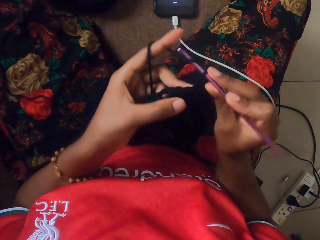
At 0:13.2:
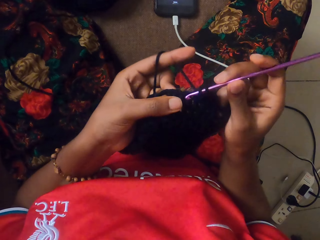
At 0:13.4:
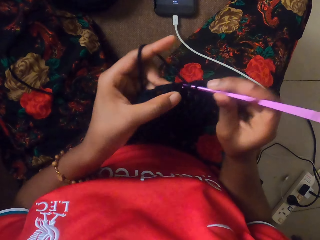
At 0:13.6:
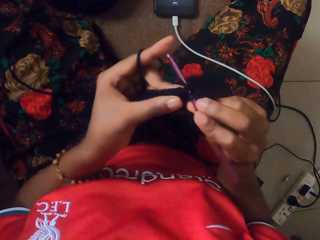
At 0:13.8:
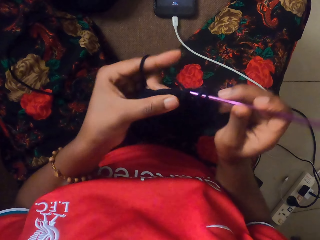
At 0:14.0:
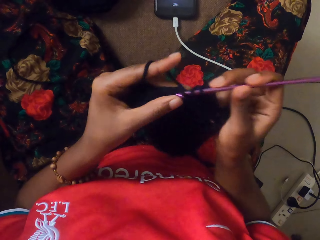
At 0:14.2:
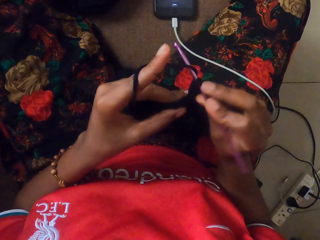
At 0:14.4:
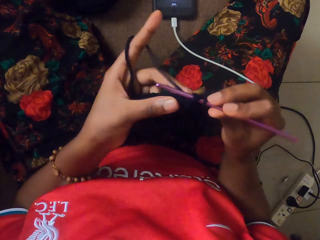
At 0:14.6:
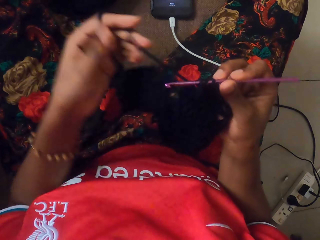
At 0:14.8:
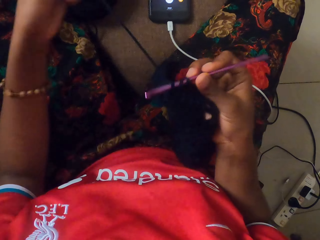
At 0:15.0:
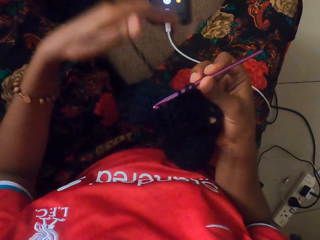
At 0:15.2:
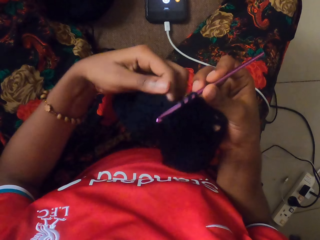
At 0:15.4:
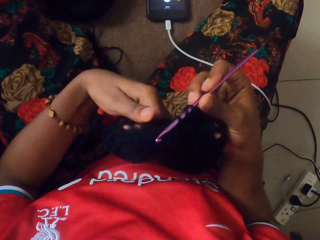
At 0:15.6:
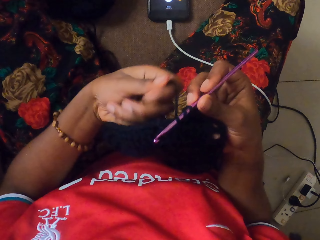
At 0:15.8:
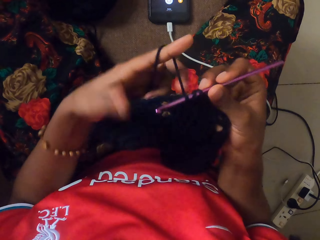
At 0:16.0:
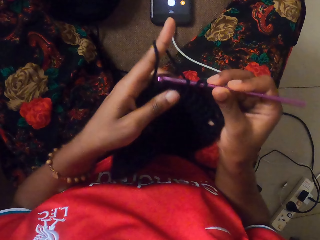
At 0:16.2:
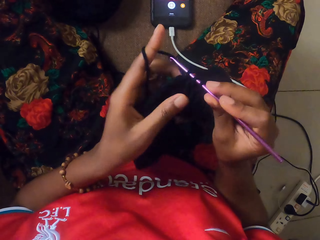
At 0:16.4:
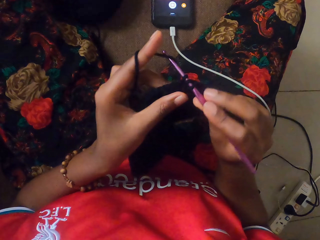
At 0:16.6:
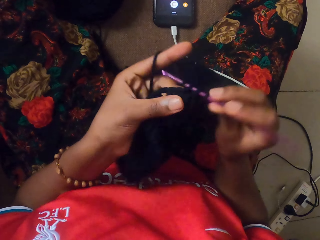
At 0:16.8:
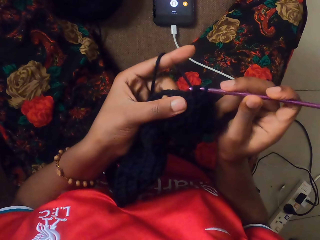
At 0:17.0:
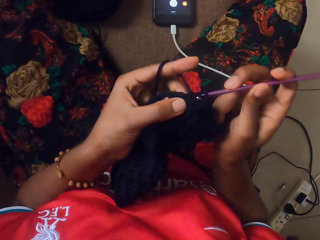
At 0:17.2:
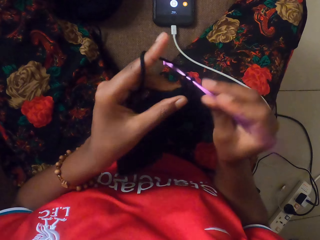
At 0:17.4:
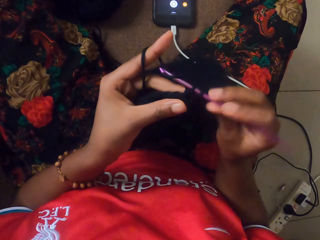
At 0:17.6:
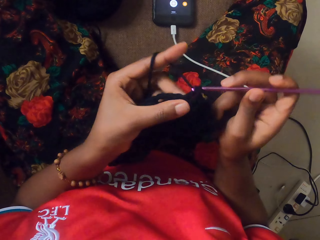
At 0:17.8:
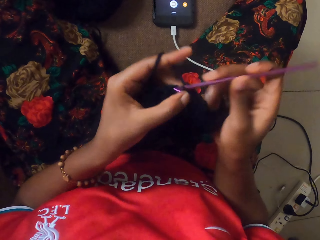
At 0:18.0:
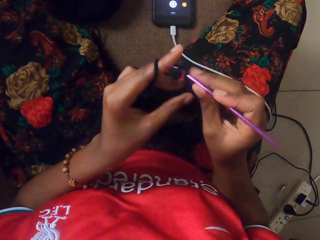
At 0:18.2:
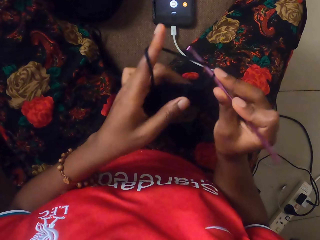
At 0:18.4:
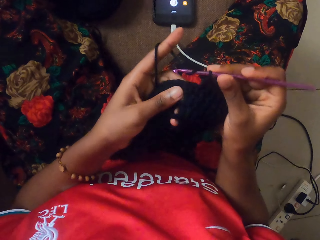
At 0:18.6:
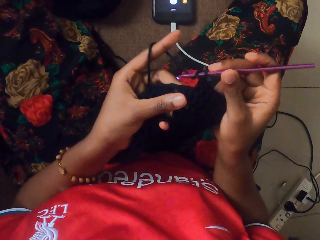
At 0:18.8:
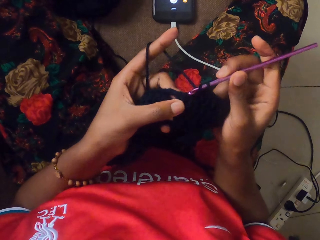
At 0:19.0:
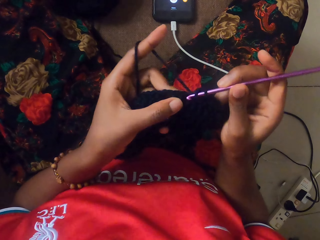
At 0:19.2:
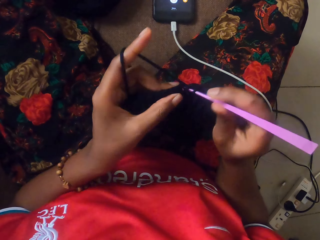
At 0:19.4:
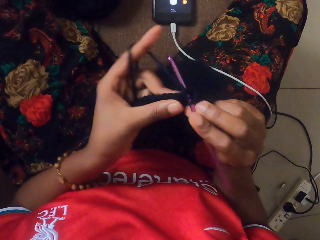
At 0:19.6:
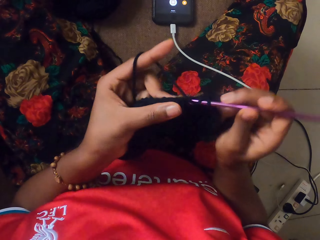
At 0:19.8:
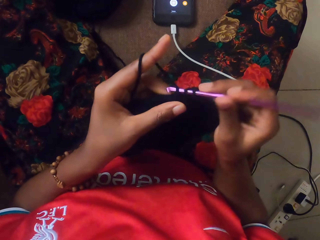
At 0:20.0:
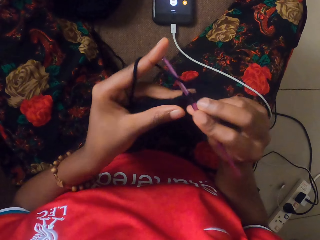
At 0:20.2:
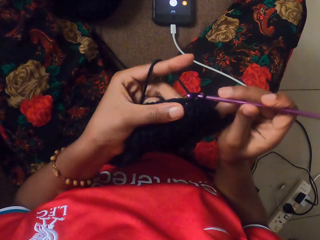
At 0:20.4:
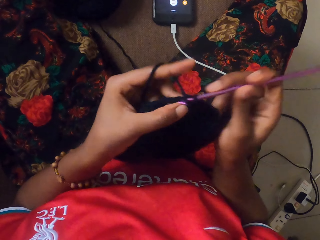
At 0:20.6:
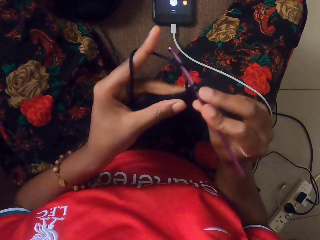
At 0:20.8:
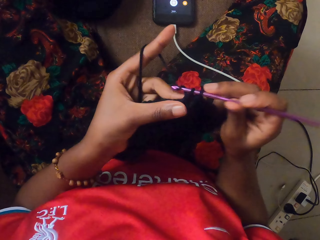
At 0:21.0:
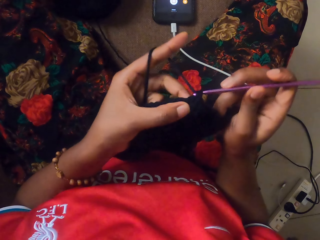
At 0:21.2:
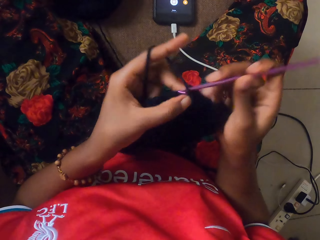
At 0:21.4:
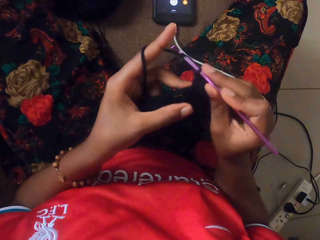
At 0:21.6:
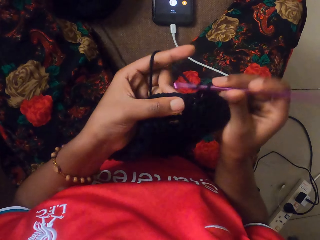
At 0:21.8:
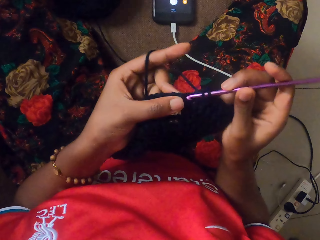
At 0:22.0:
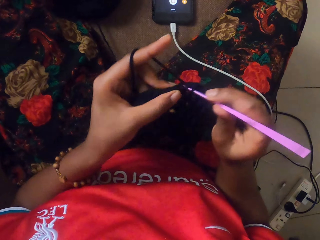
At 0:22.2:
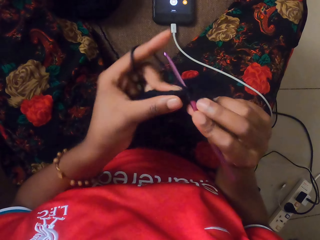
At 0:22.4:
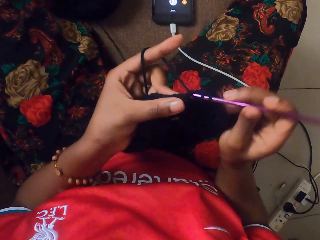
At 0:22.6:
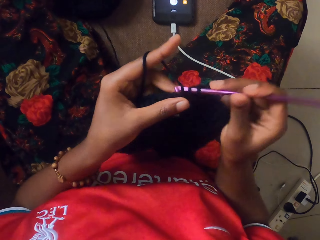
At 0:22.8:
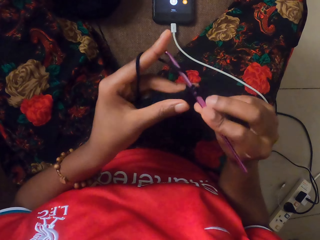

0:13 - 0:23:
The camera wearer twirls the yarn strand with her left hand. She pulls the yarn with her left hand. She crochets the yarn in her left hand with the crochet hook in her right hand.

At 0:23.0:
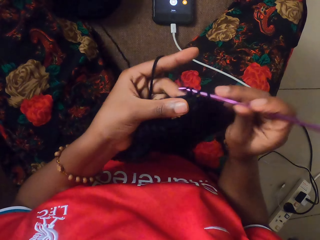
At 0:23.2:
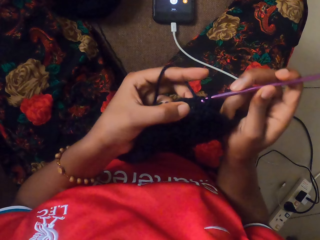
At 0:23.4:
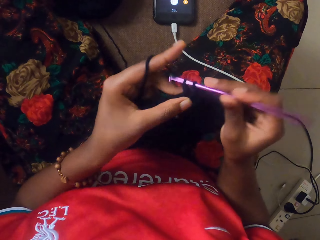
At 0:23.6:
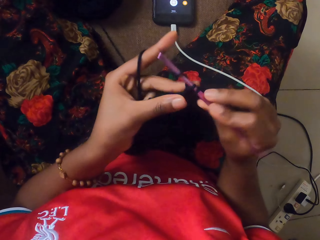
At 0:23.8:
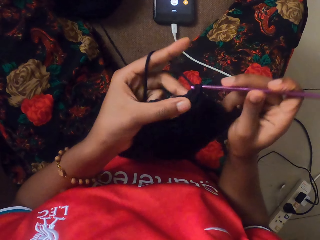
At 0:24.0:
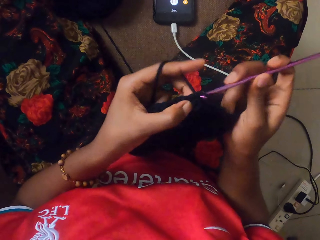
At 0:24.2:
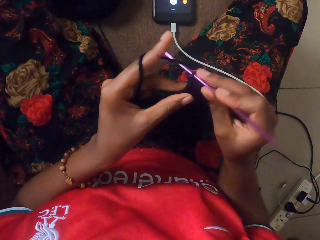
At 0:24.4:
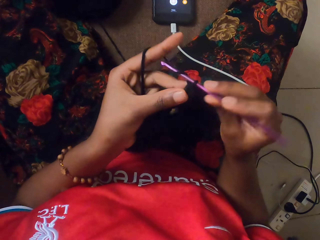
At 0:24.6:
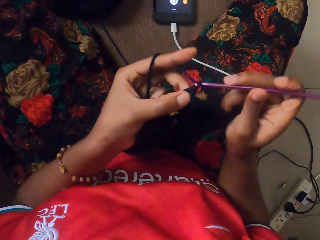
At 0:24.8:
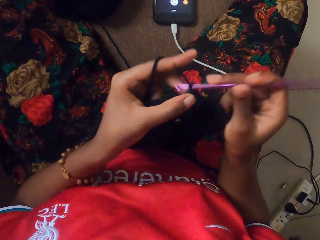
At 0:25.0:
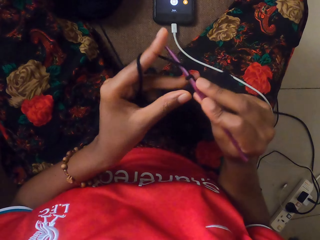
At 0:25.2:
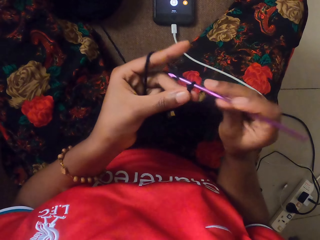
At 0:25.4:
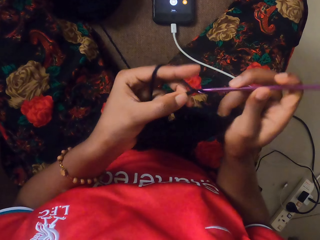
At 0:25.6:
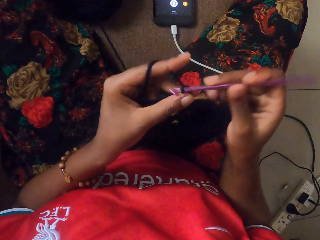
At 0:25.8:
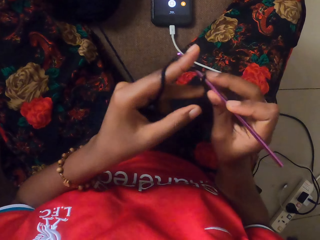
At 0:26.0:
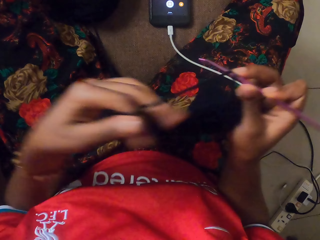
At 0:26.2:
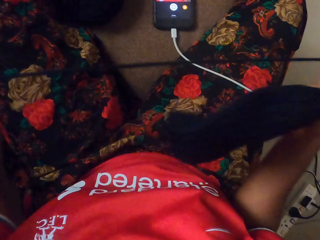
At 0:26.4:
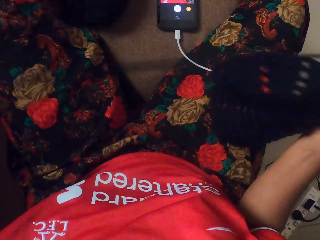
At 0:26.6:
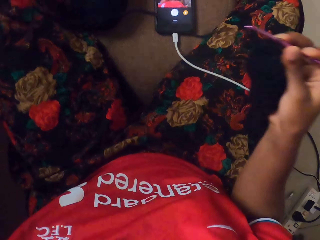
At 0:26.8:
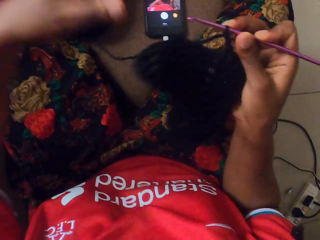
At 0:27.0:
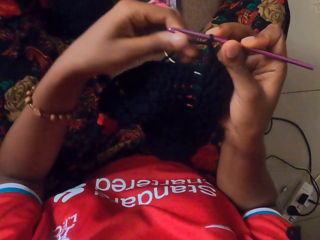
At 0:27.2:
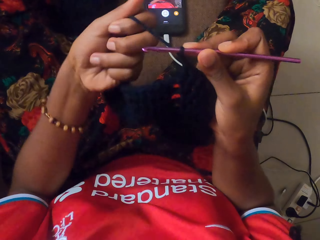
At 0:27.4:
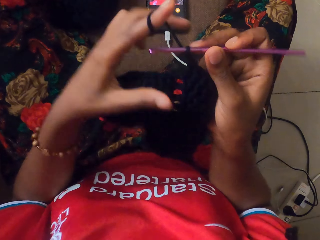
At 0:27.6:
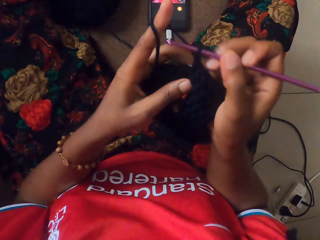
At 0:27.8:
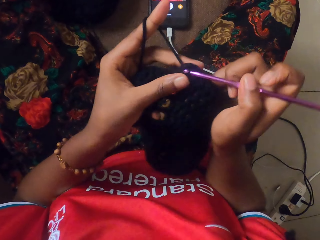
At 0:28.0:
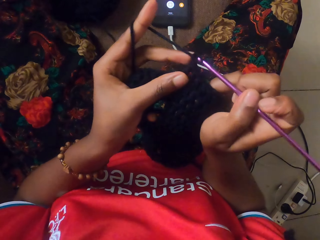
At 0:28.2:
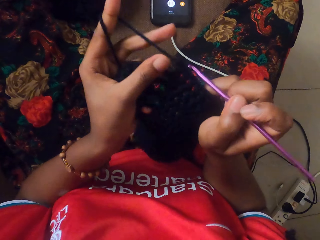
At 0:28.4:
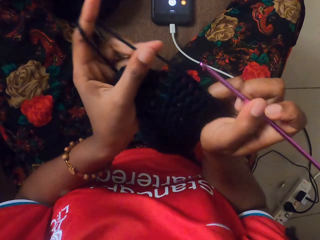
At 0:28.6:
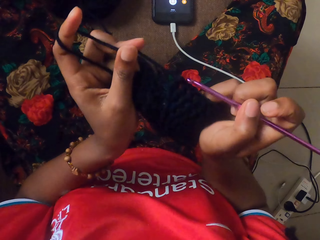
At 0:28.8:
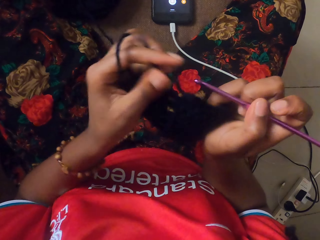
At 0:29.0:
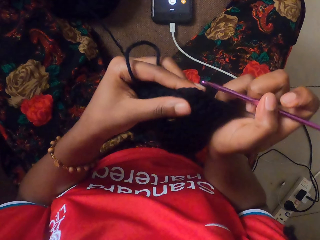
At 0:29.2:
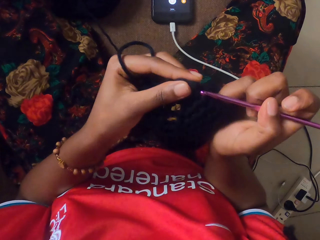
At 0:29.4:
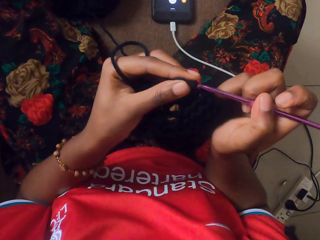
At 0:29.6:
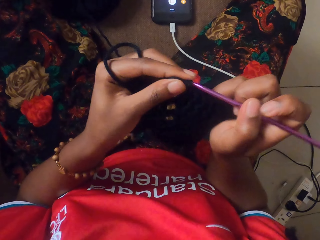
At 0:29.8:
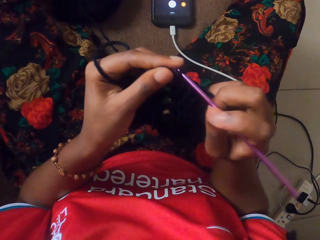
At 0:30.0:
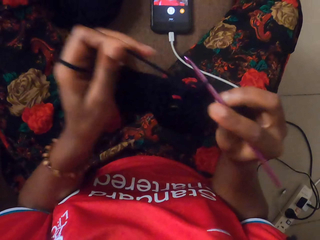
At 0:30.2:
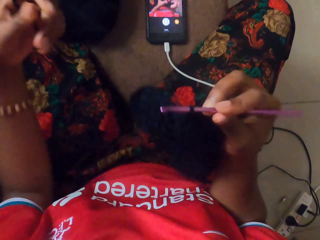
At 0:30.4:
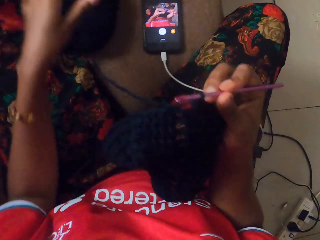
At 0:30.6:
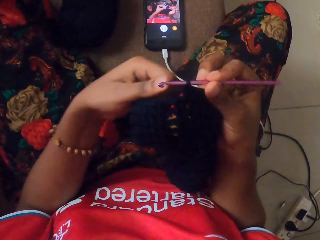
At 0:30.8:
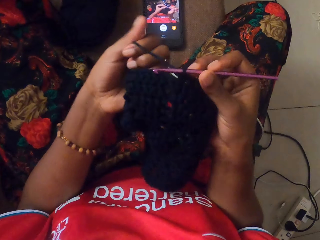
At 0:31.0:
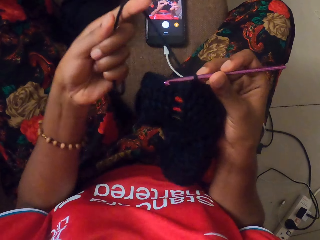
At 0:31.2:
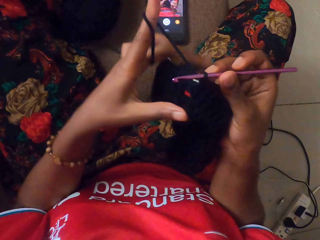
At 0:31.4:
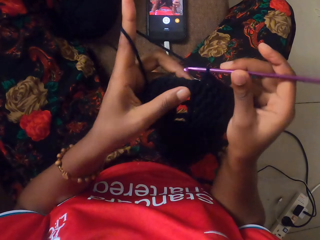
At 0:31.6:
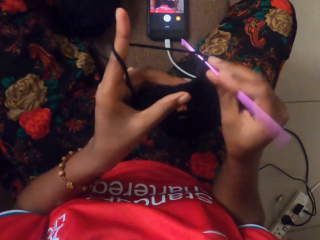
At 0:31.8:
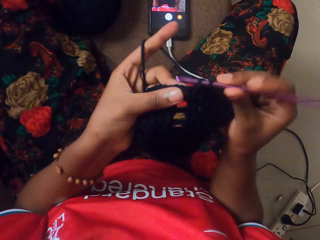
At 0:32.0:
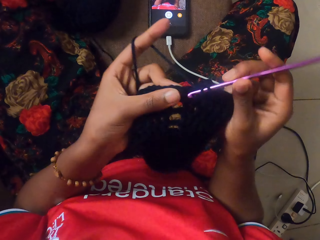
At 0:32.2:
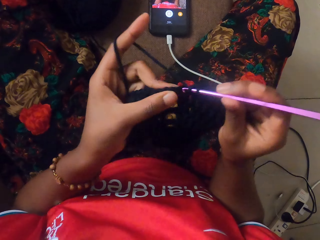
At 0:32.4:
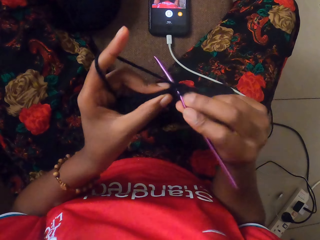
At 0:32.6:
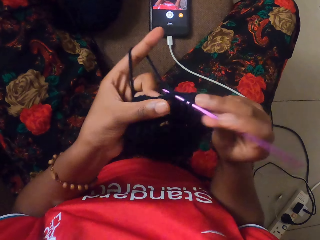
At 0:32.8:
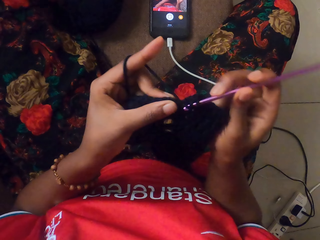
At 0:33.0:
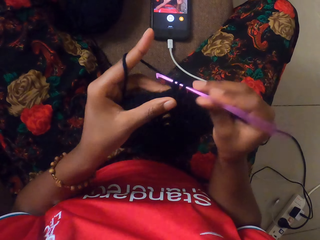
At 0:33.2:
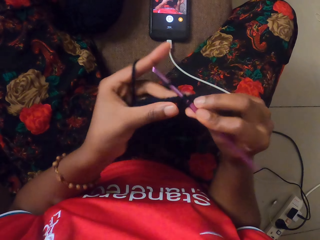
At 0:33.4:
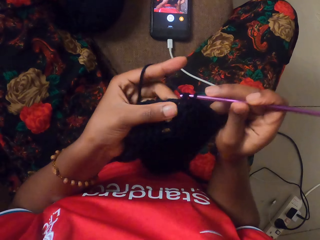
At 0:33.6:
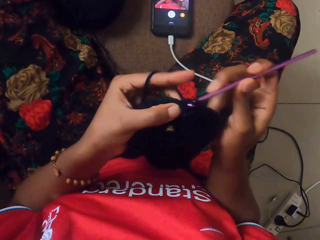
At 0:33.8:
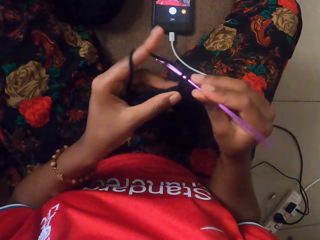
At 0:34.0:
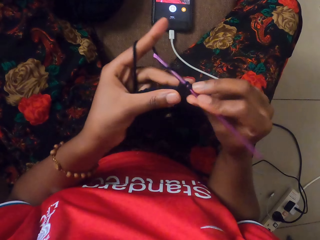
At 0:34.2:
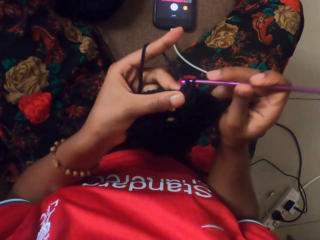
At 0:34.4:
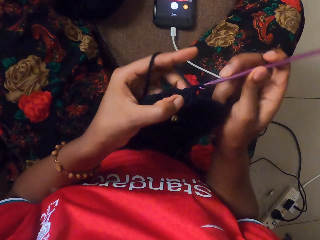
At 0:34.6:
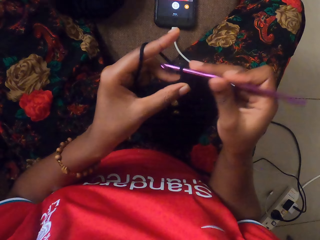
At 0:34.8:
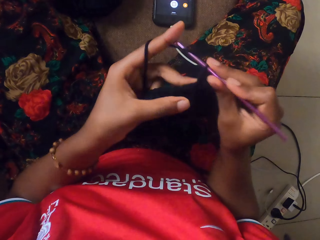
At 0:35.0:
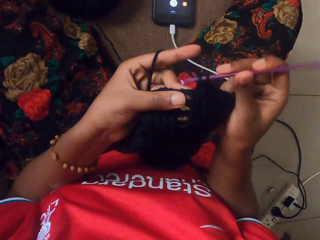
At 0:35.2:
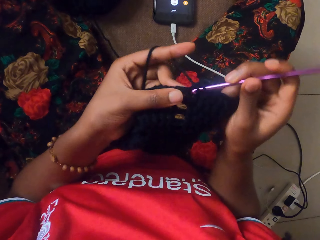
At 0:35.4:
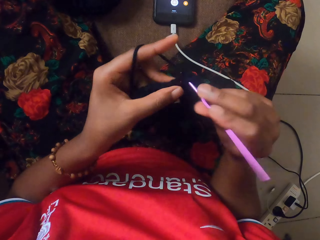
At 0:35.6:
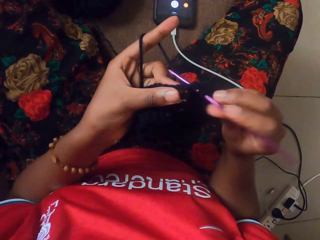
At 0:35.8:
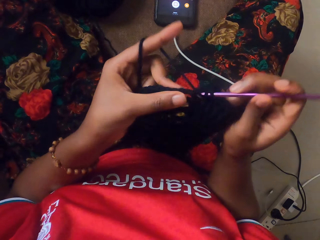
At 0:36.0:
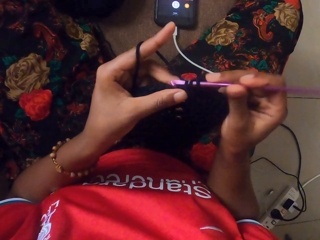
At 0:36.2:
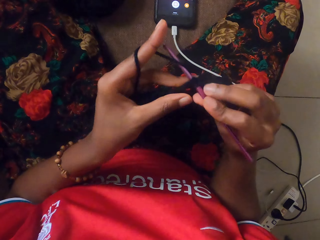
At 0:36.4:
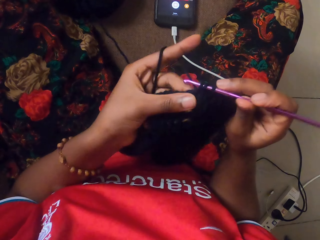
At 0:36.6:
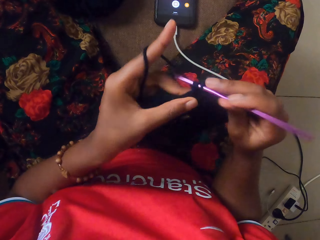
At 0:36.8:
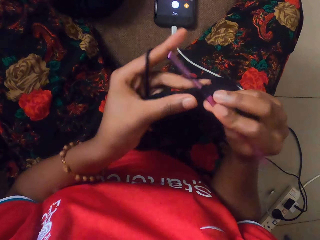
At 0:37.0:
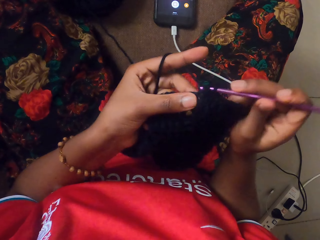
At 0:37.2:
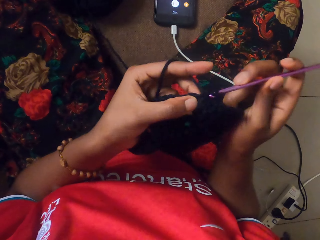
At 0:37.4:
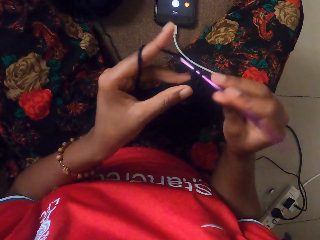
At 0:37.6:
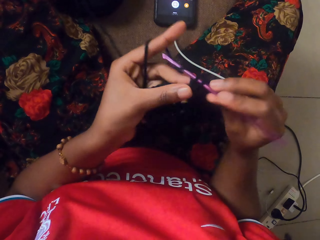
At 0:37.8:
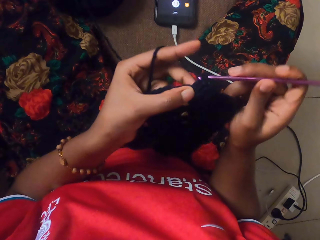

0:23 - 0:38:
The camera wearer passes the crocheted yarn in her left hand to her right hand. She draws the yarn strand with her left hand from a pack of yarn on the couch. She knits the crochet. She puts the crochet hook in her right hand into a crochet stitch on the crocheted yarn in her left hand. She drops the yarn, rolls the yarn on her finger and crochets the yarn in her left hand with the crochet hook in her right hand.
